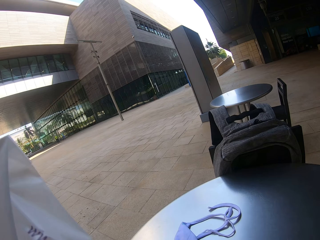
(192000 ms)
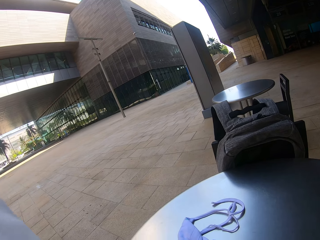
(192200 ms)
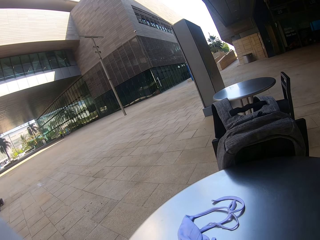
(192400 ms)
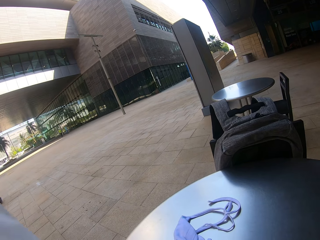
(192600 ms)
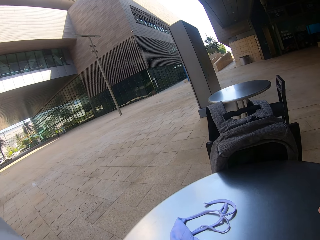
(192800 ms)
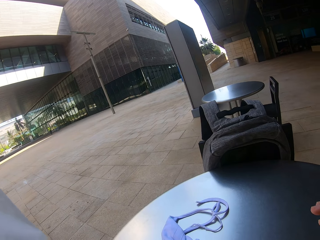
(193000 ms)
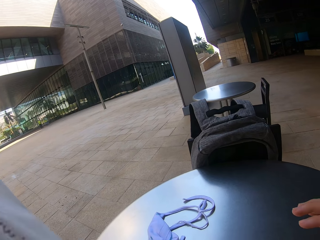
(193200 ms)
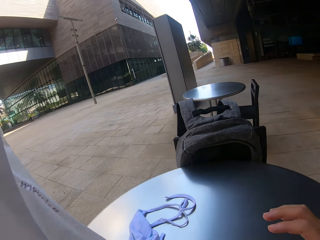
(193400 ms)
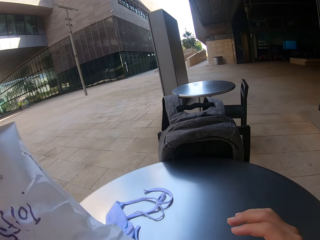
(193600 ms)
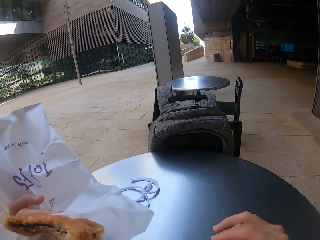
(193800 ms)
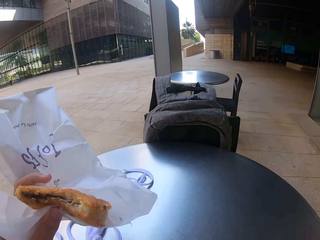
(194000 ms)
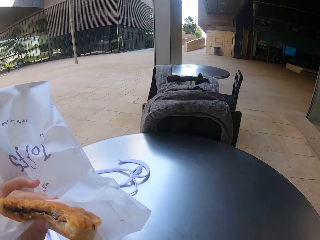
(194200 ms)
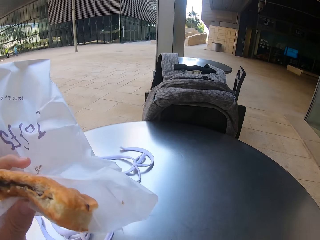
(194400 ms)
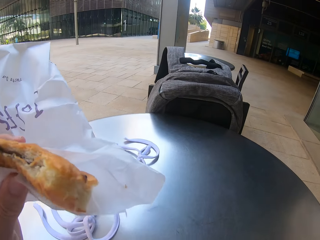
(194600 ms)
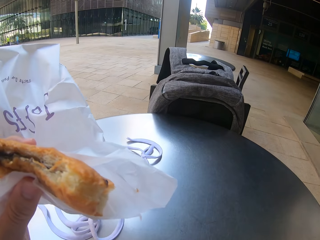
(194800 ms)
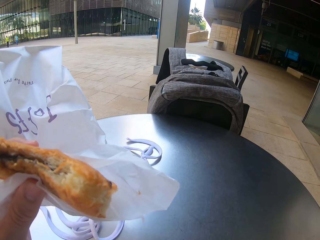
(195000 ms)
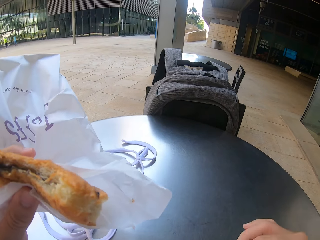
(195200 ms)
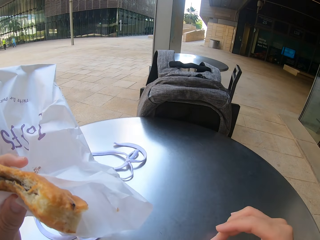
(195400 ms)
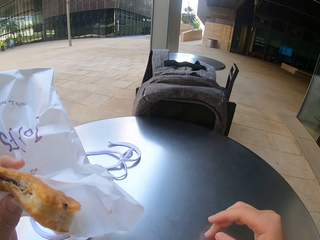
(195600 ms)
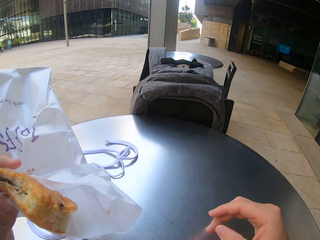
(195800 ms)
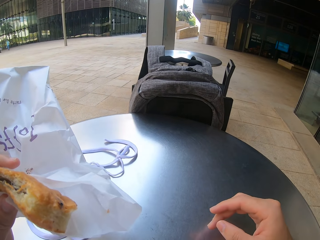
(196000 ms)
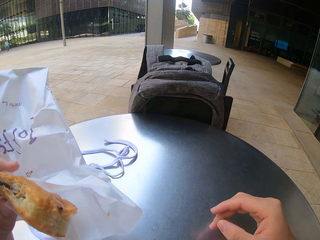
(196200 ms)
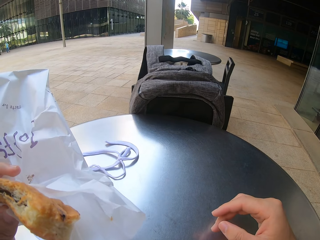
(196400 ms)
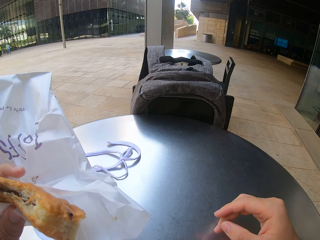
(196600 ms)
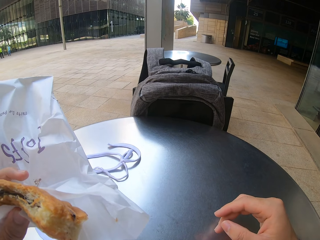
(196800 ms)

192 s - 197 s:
The camera wearer scrolls the phone. They look at the phone.

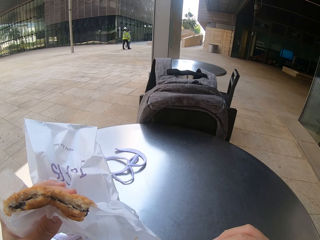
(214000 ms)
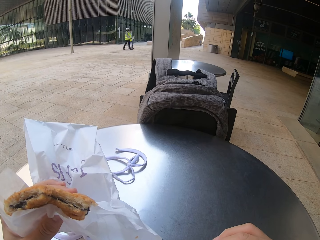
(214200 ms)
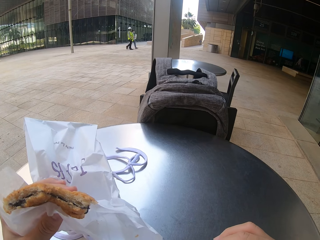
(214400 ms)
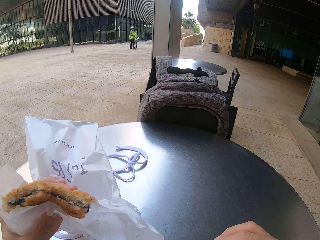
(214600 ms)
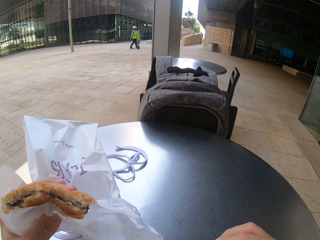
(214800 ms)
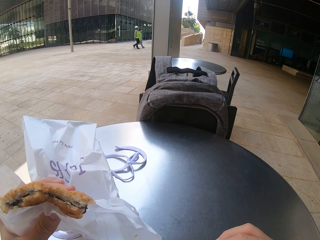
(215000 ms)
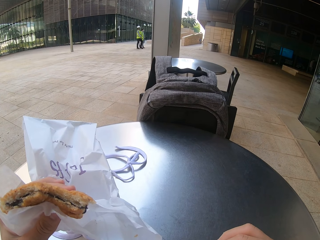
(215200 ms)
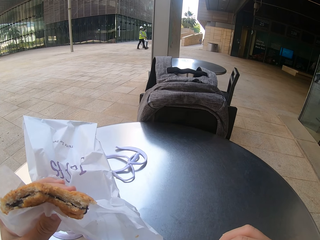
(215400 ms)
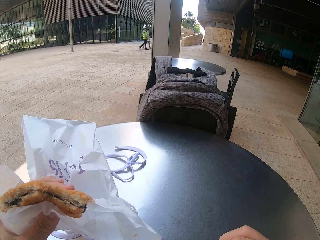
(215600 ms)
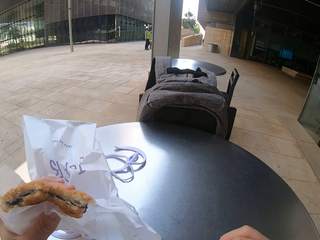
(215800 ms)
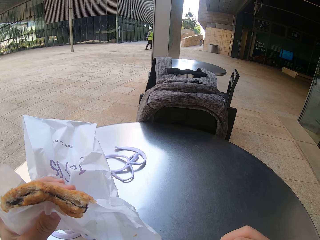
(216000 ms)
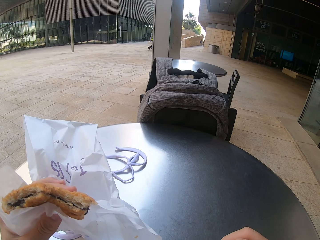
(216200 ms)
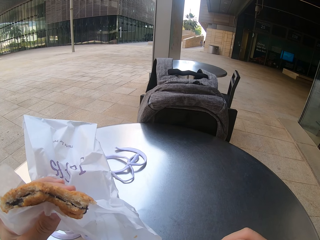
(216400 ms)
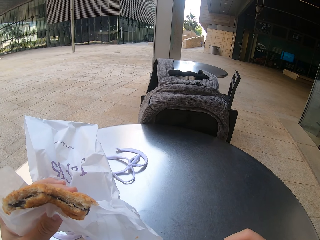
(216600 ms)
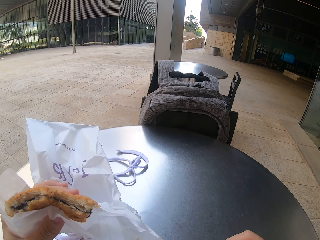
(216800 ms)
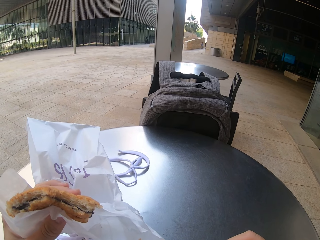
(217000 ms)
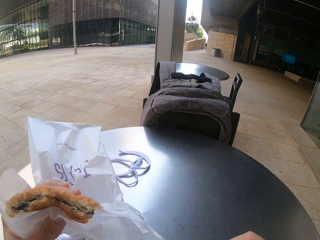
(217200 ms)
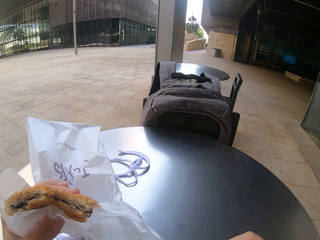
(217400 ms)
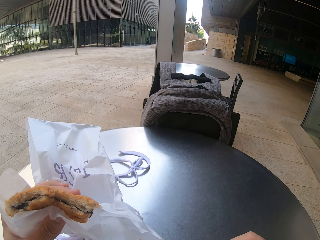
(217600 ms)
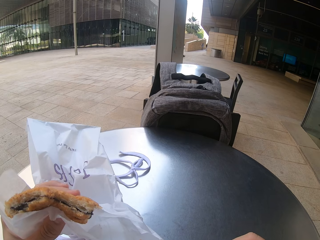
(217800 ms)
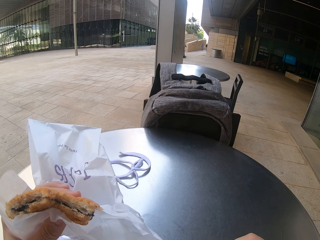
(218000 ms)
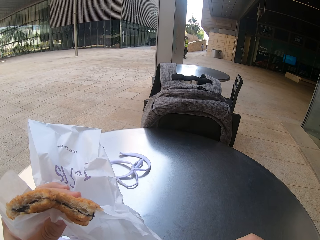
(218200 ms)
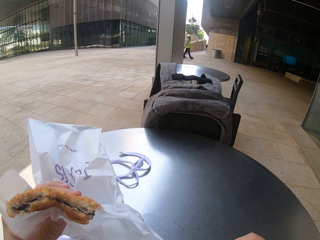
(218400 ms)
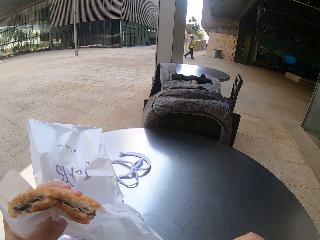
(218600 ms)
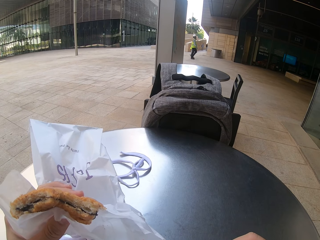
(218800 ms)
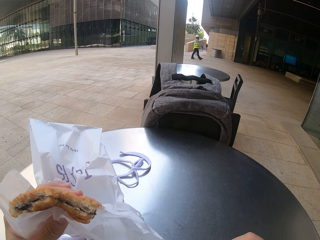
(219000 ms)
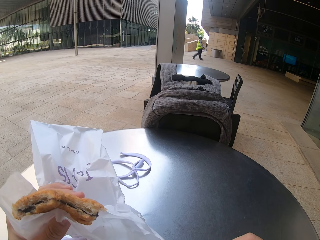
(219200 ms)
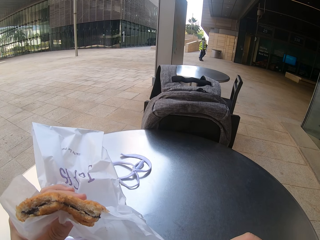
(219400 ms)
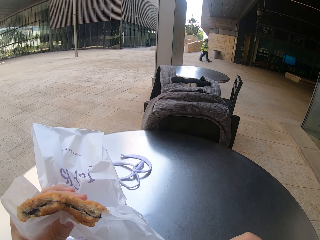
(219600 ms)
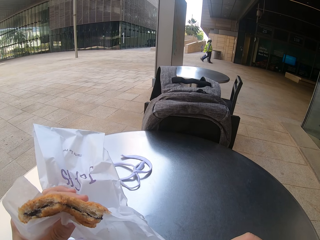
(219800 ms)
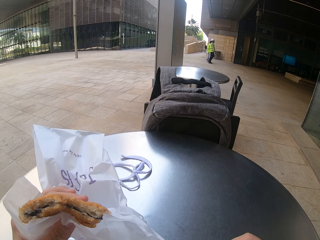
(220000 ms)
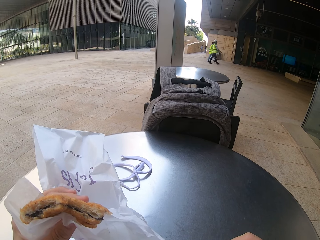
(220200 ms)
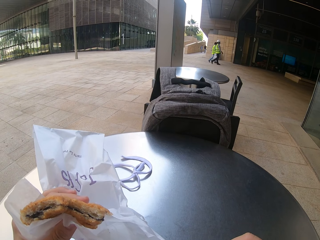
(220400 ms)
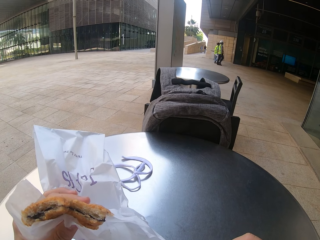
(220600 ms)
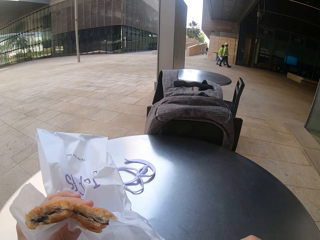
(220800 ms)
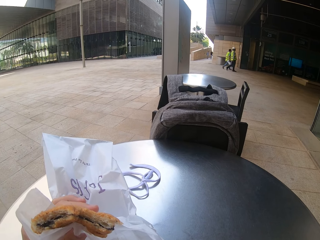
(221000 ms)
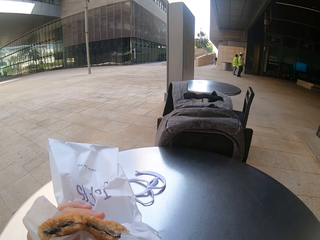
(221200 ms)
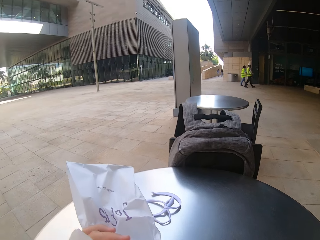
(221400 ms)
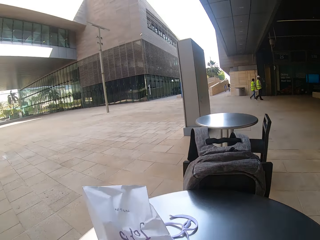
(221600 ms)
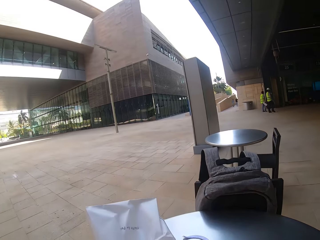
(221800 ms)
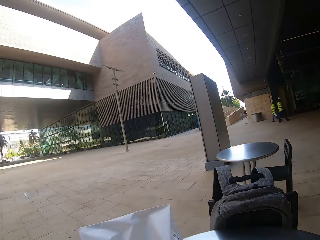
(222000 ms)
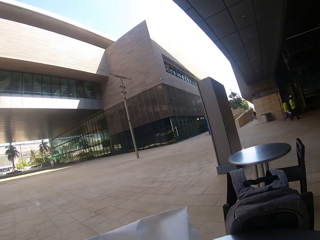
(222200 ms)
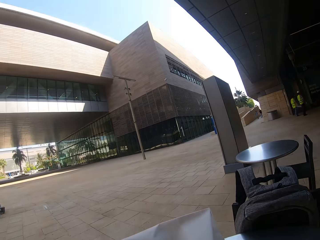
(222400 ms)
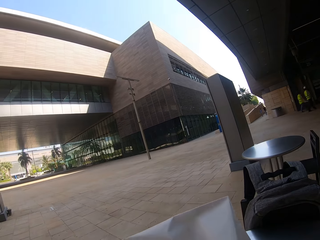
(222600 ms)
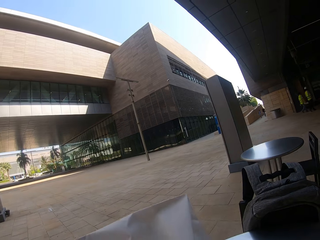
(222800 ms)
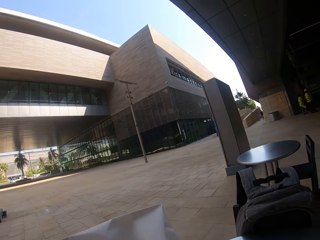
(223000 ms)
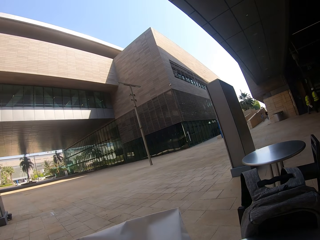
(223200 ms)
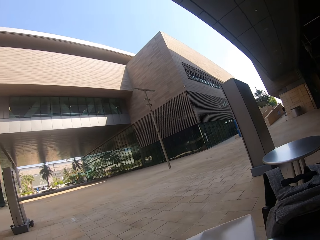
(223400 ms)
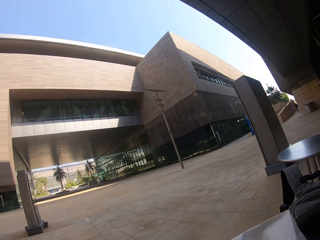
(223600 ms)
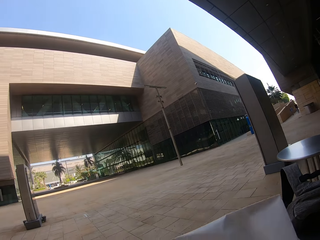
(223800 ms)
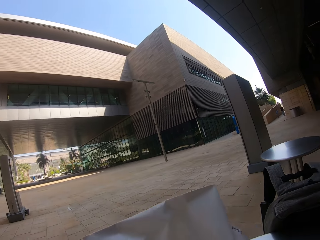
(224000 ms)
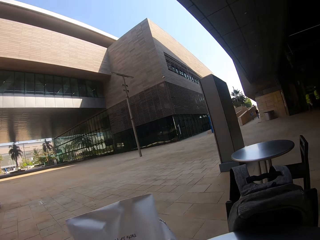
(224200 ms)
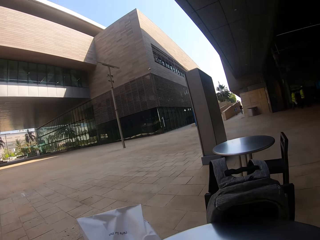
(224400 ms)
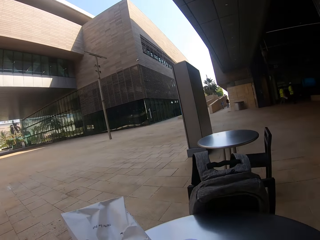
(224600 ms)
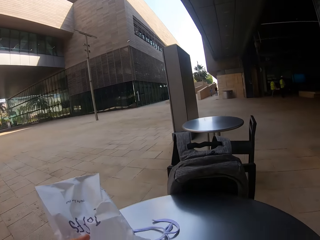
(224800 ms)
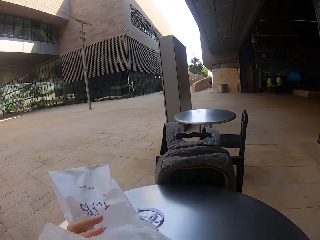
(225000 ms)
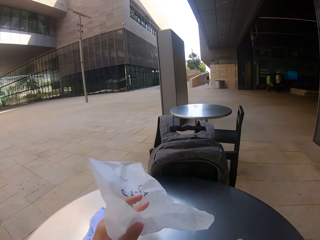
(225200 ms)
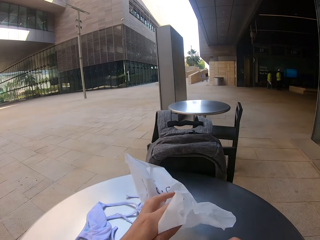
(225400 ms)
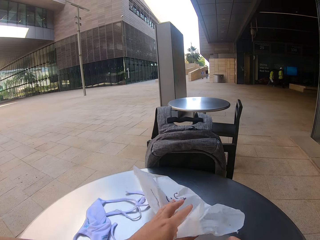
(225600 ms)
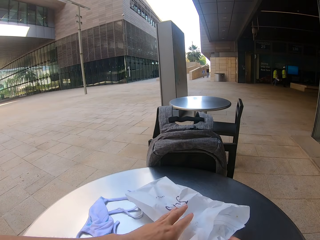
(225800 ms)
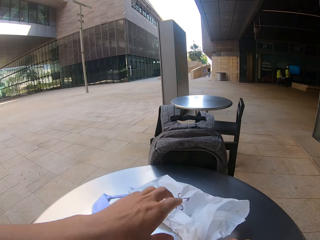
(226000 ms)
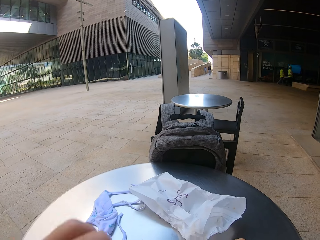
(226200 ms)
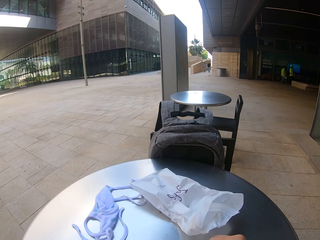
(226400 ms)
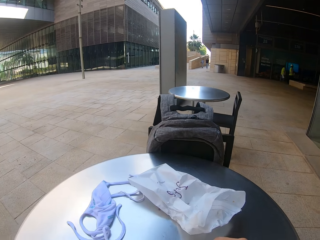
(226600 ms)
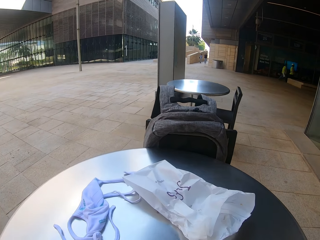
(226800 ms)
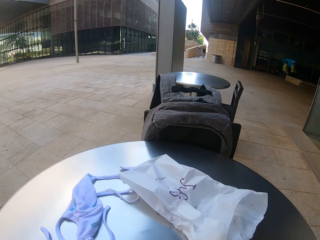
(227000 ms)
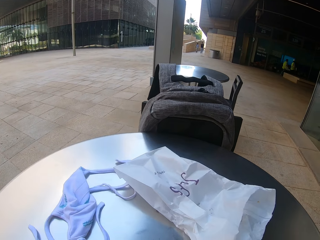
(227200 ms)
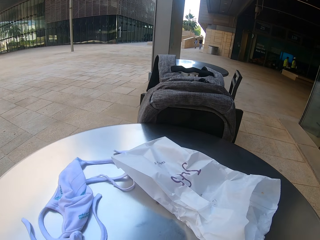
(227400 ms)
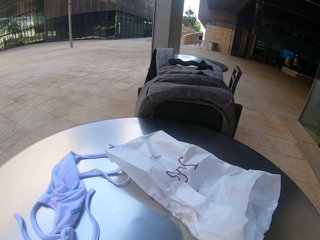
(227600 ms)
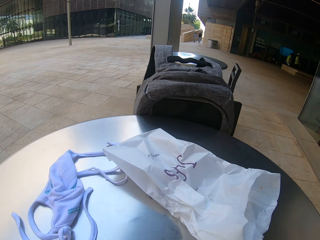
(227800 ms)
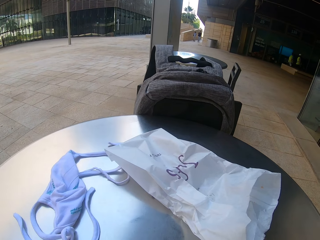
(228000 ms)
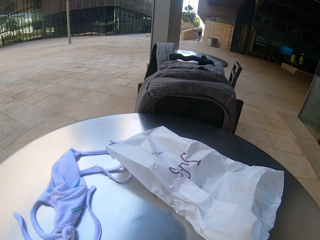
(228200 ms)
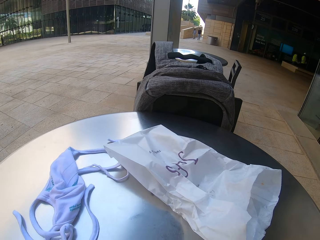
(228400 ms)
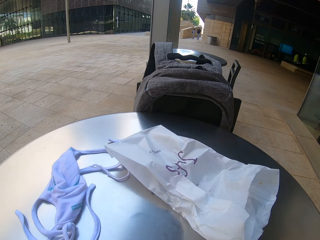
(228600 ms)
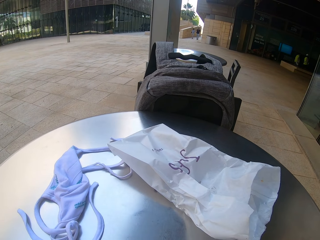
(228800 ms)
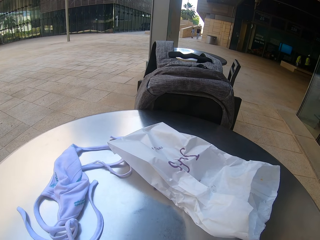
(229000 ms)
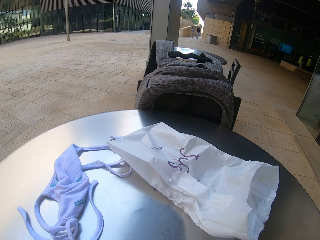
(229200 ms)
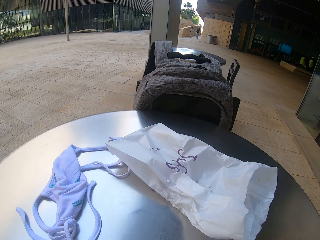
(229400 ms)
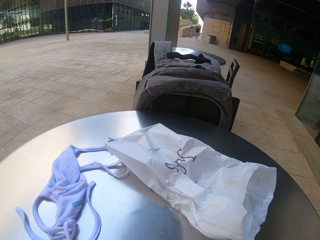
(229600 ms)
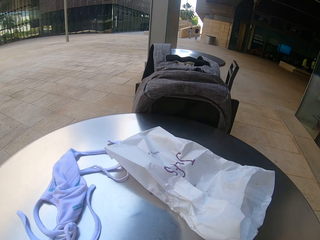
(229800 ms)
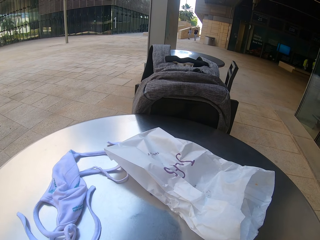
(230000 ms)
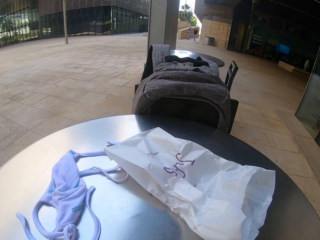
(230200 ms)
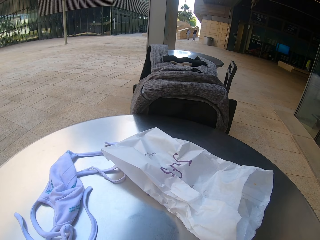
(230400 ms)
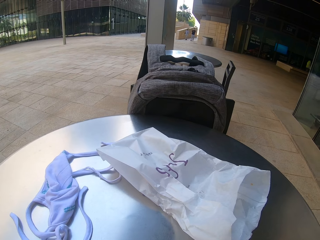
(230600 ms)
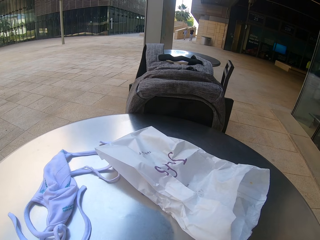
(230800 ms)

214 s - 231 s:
The camera wearer holds something on the left hand. They scroll the phone. They bite a snack. They put a paper bag on the table.
